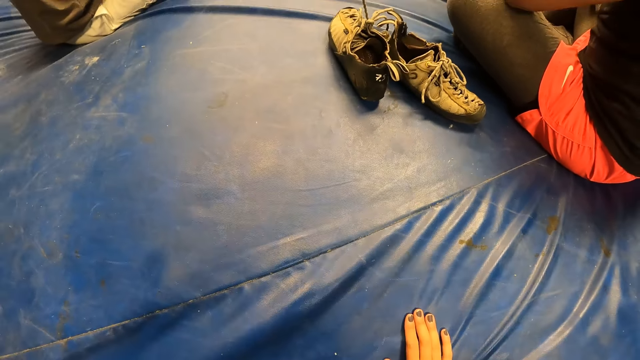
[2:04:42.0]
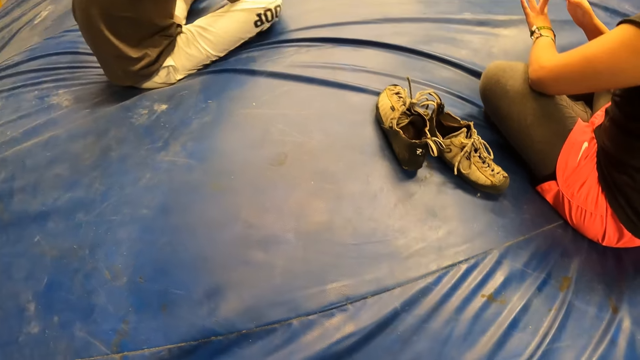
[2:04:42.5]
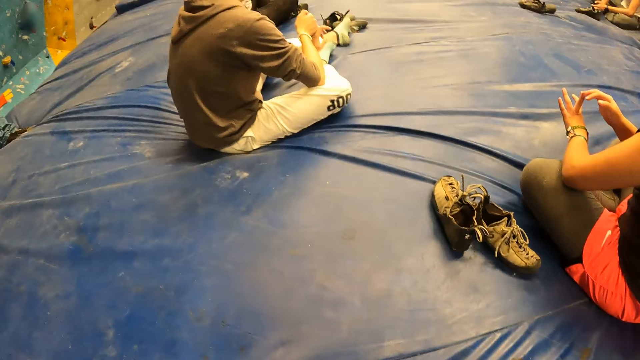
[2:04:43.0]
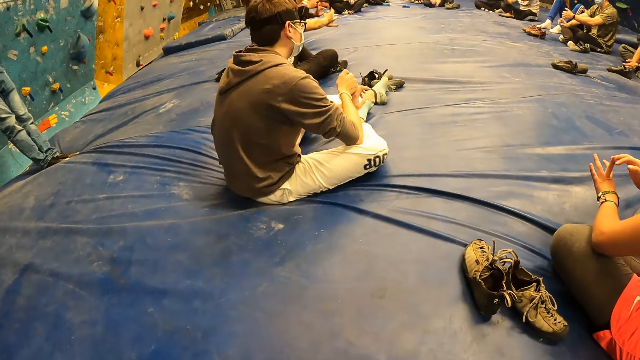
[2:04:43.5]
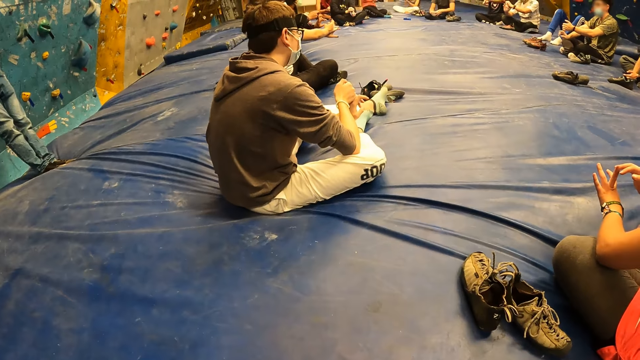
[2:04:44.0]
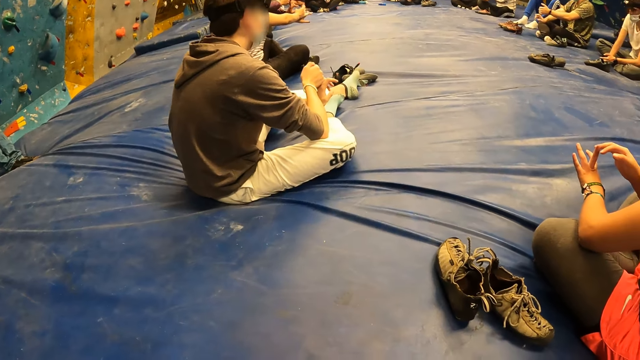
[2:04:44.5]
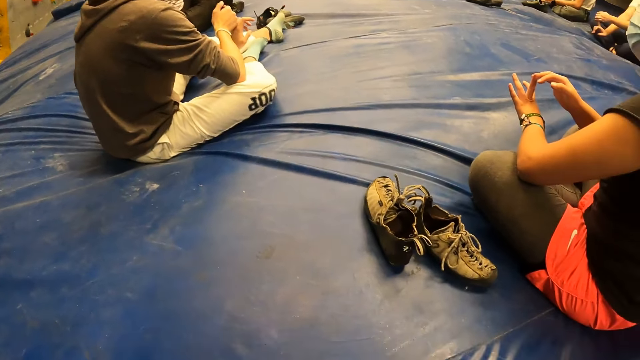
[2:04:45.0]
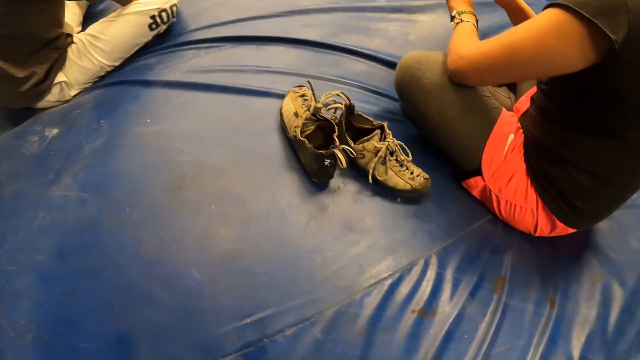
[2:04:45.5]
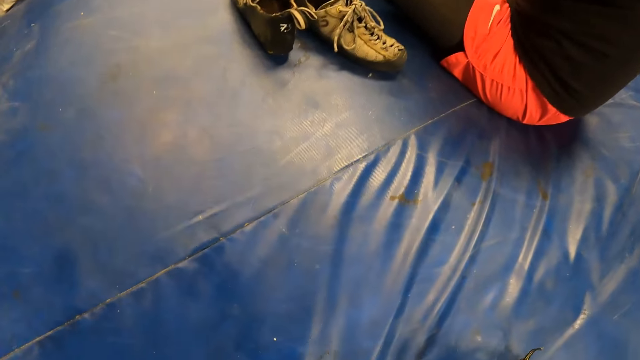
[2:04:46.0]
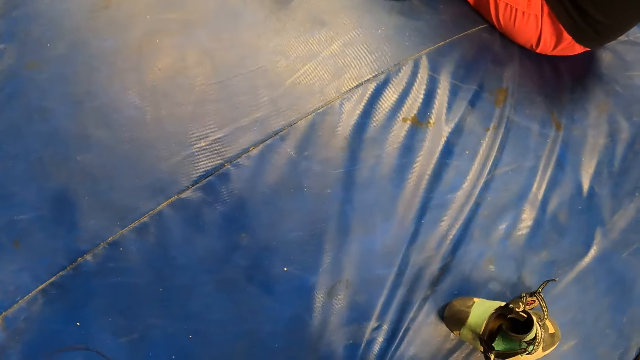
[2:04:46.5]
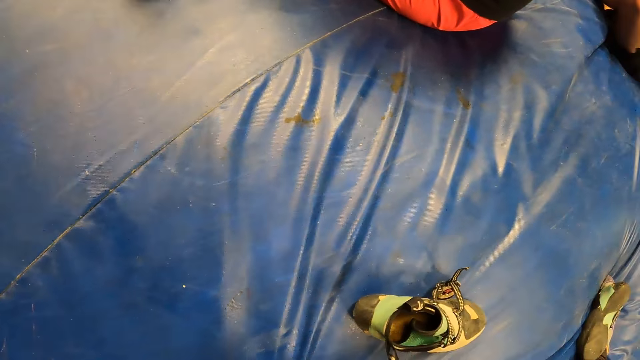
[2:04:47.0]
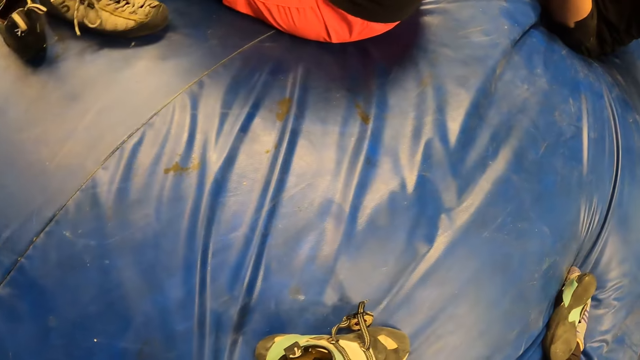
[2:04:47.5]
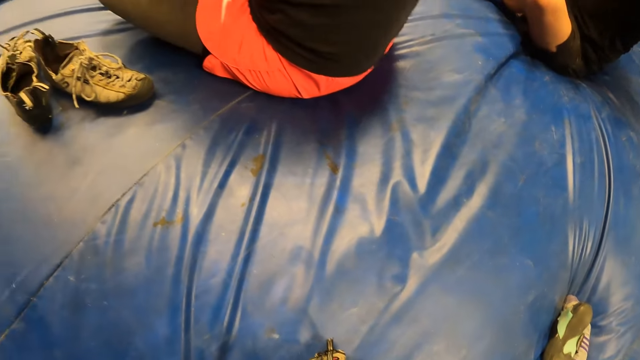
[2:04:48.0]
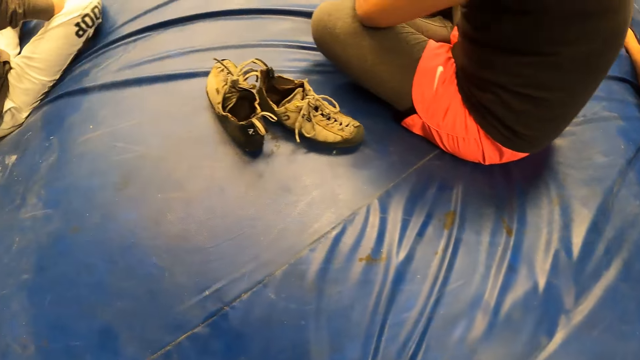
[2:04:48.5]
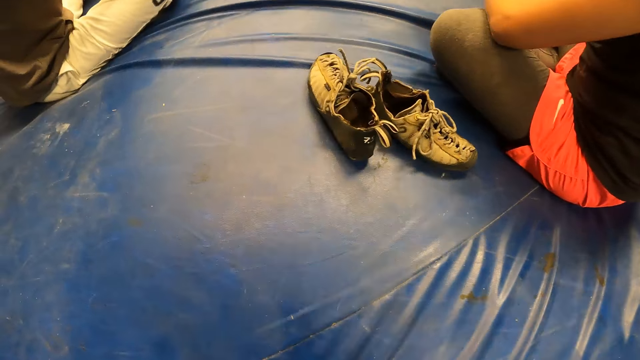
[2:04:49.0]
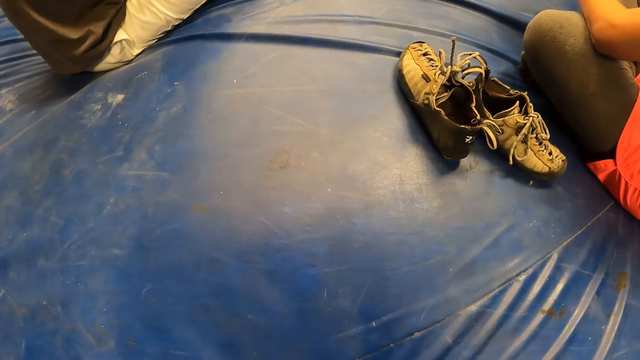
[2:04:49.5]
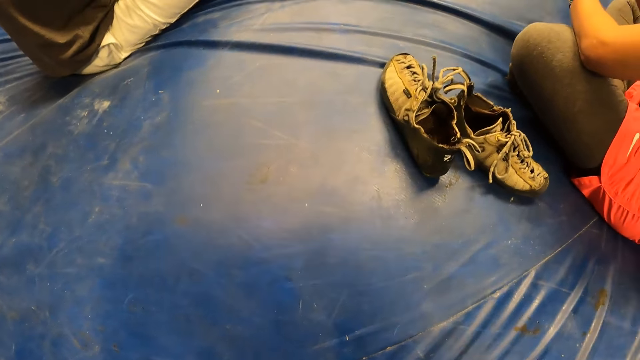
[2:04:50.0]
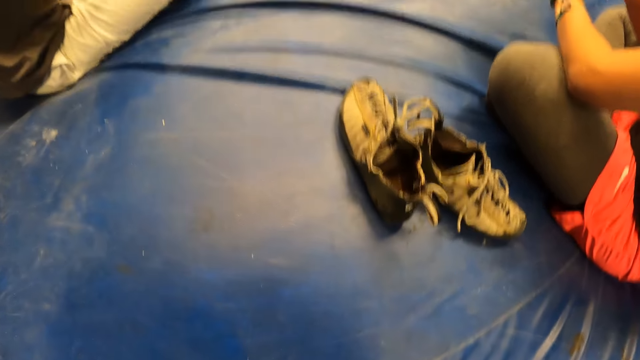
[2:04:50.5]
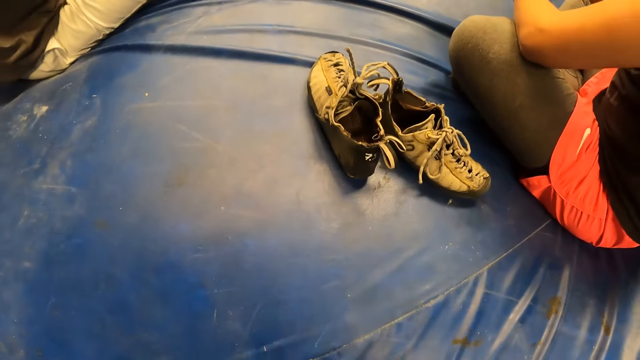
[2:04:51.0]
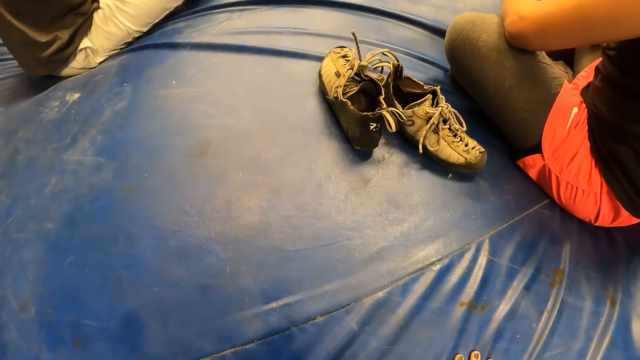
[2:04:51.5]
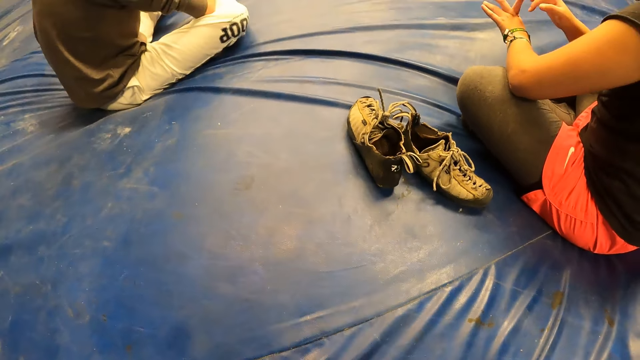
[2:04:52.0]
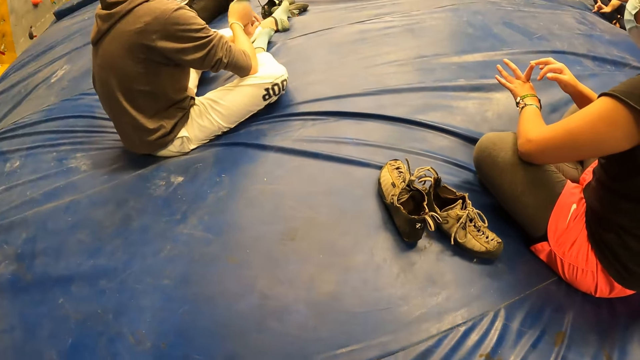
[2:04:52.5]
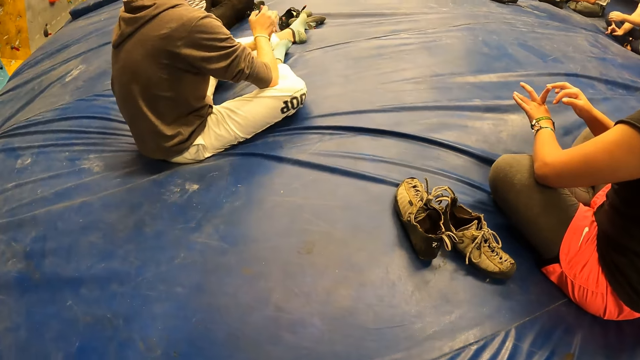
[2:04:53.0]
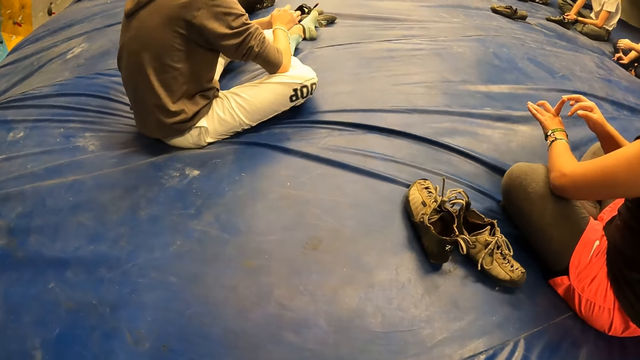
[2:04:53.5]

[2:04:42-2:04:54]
The camera wearer looks around.

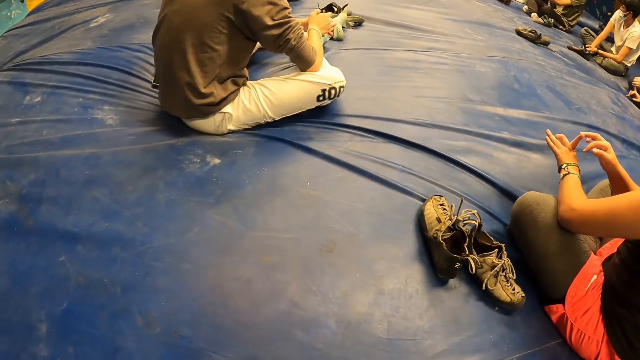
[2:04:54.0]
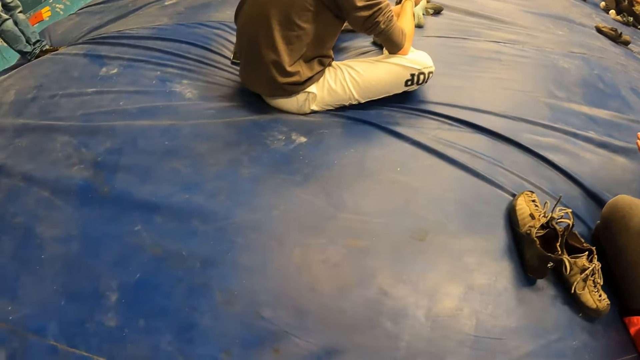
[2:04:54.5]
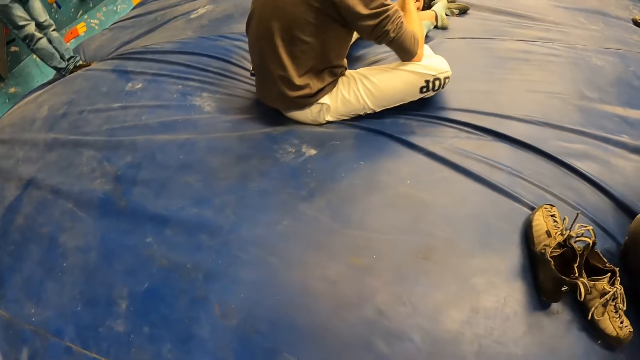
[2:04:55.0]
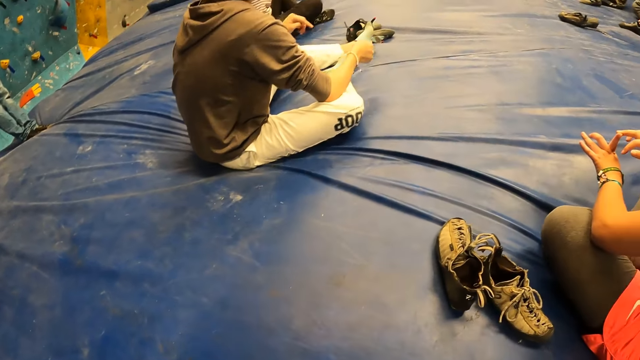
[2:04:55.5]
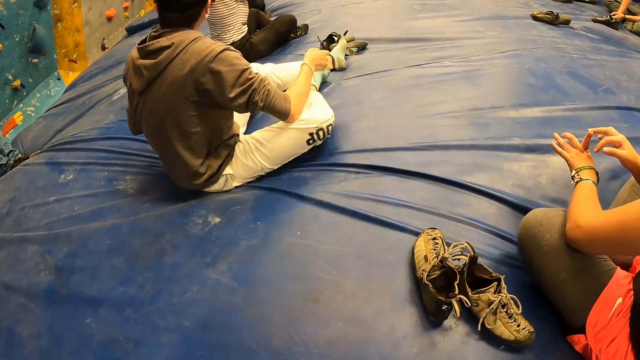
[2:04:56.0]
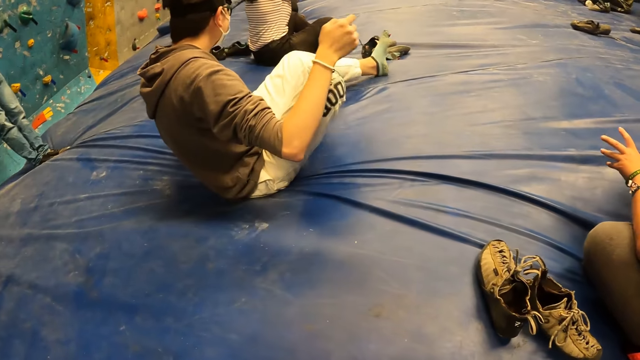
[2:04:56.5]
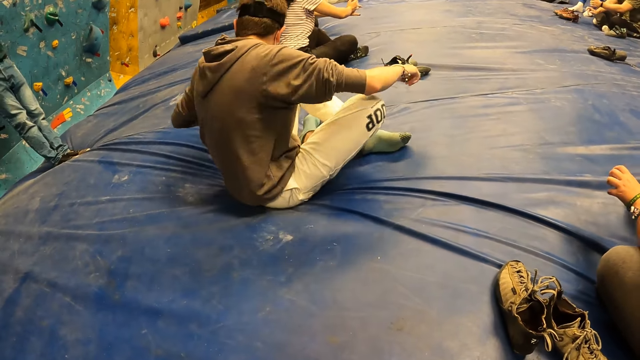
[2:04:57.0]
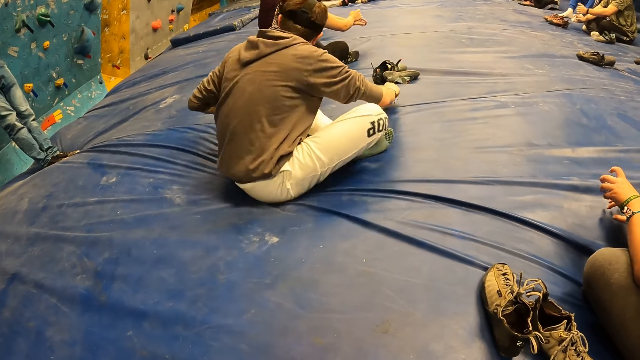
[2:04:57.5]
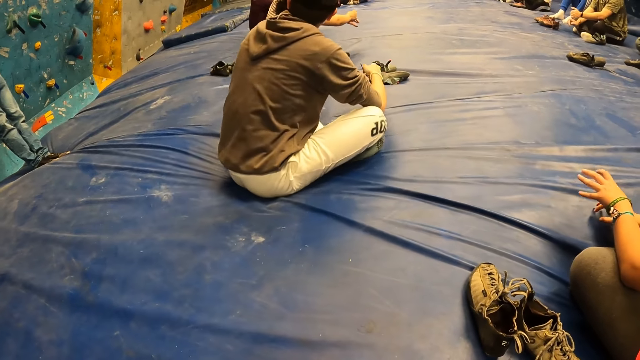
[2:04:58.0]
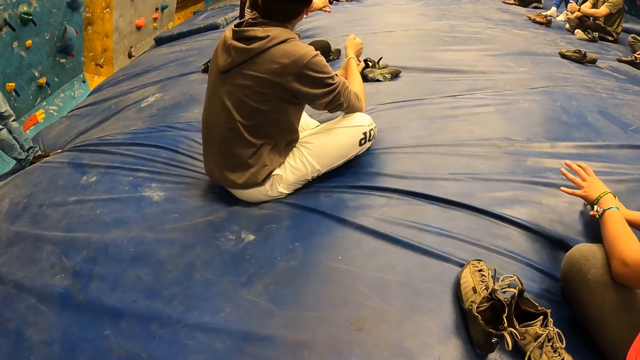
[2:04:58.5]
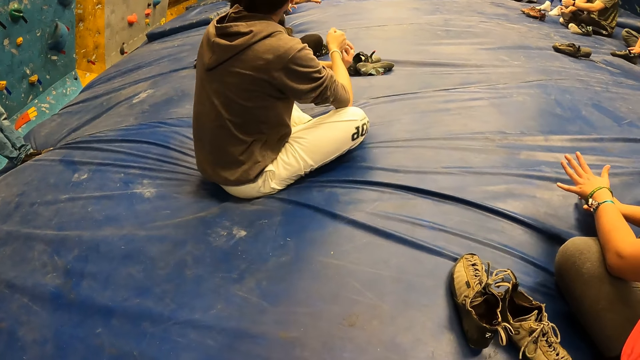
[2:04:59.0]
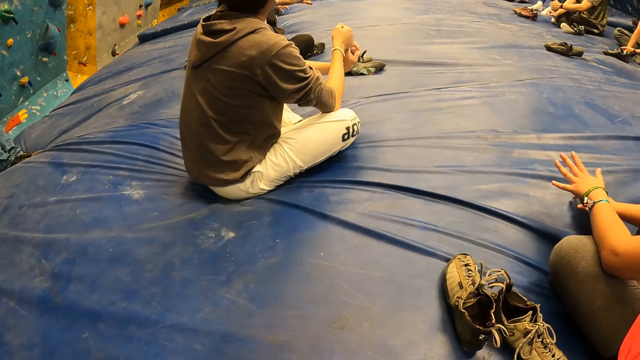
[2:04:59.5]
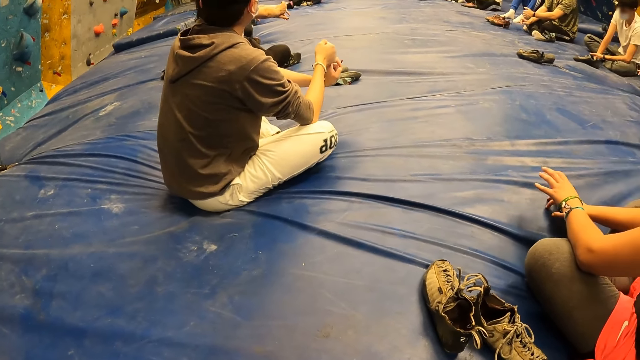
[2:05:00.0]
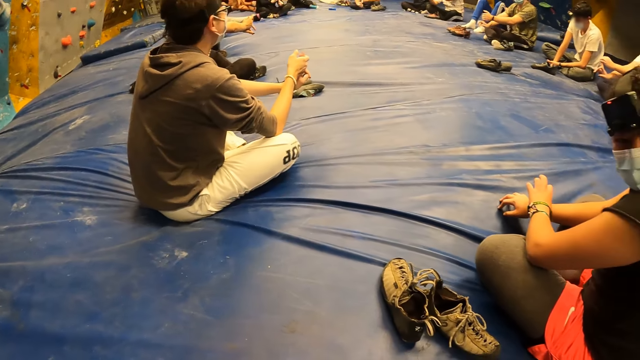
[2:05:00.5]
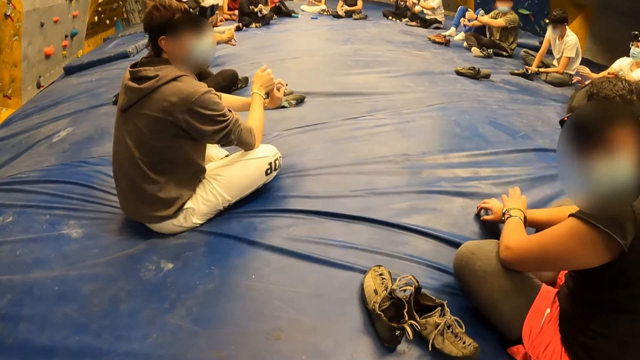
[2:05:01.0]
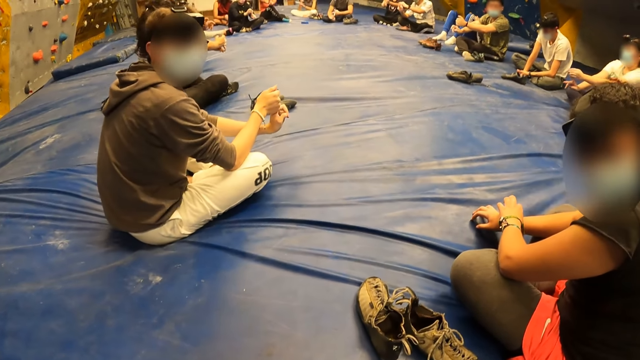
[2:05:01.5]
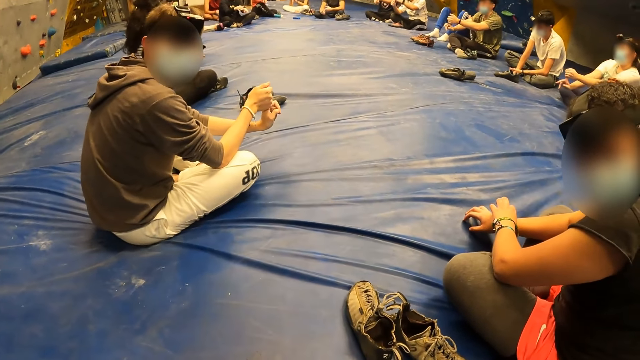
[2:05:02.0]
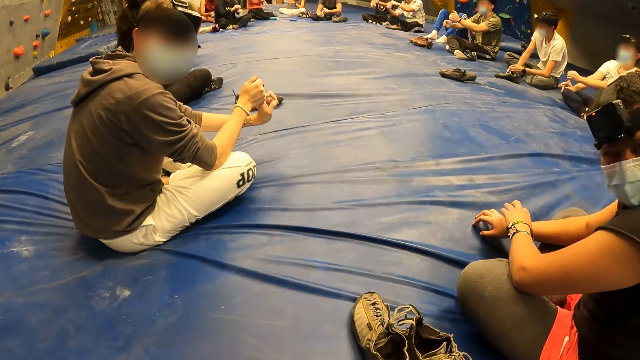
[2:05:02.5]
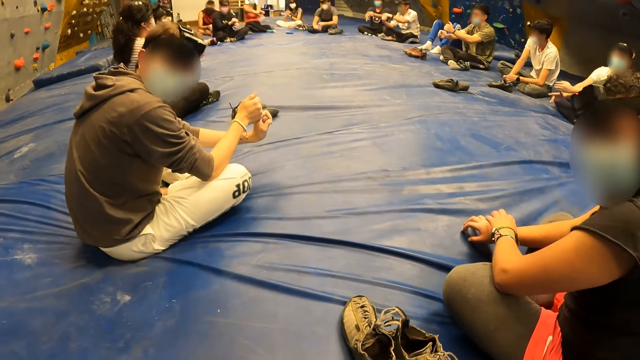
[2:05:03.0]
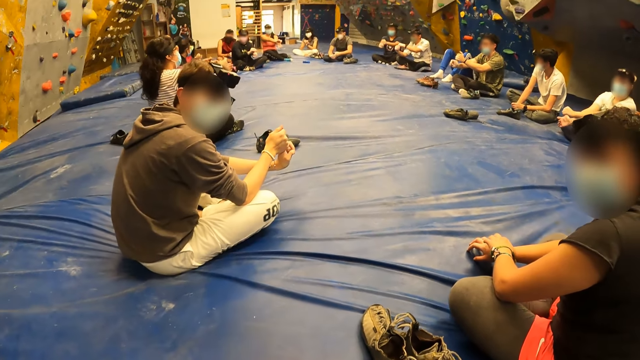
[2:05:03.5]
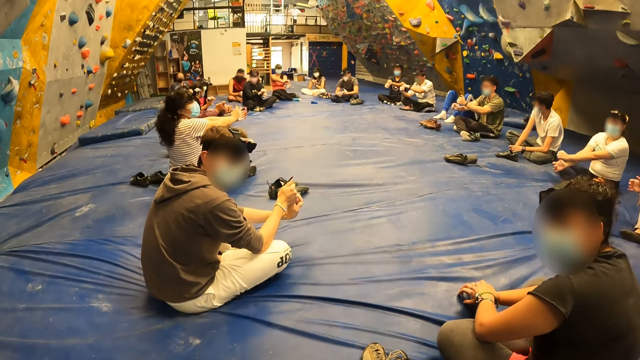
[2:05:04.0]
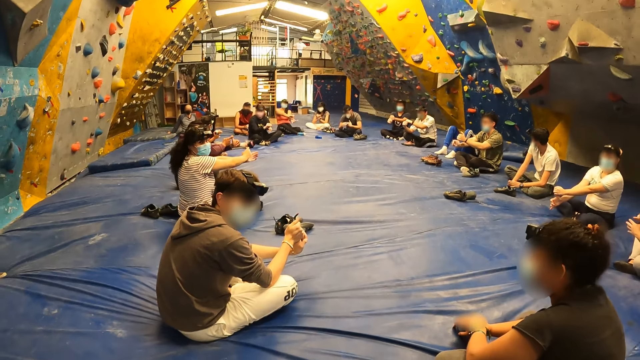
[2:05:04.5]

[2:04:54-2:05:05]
The man sits on the floor with his legs crossed. The camera wearer interacts with the man and a woman.
